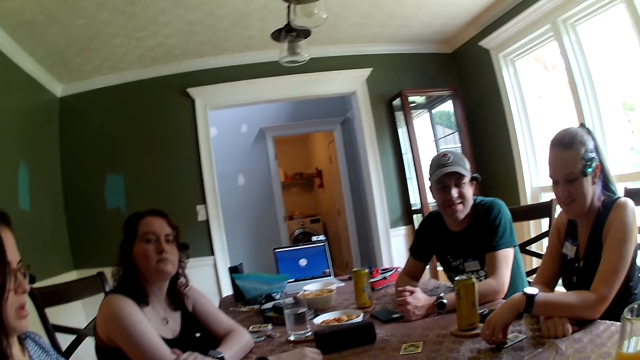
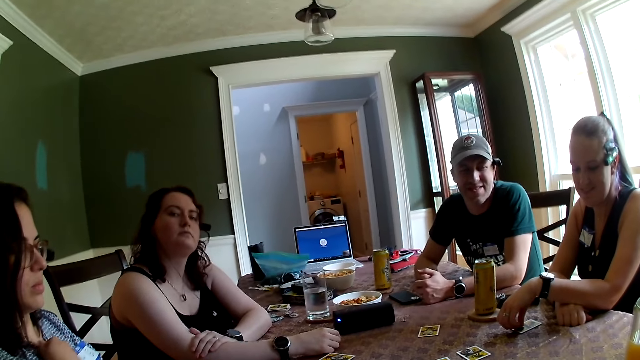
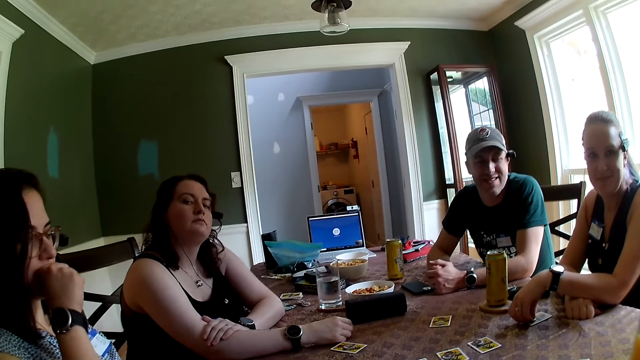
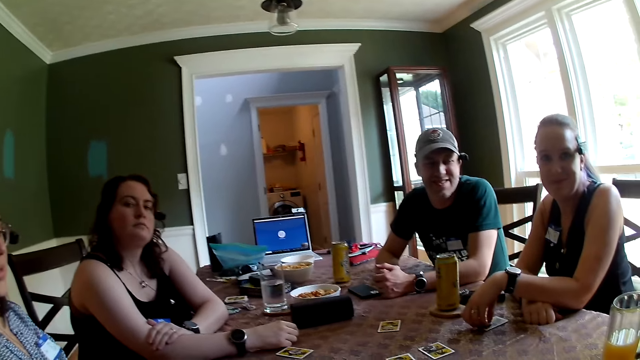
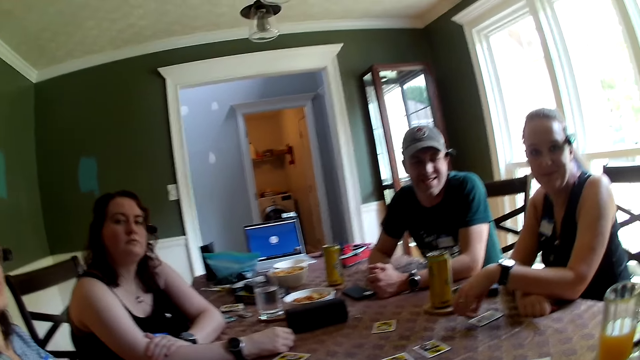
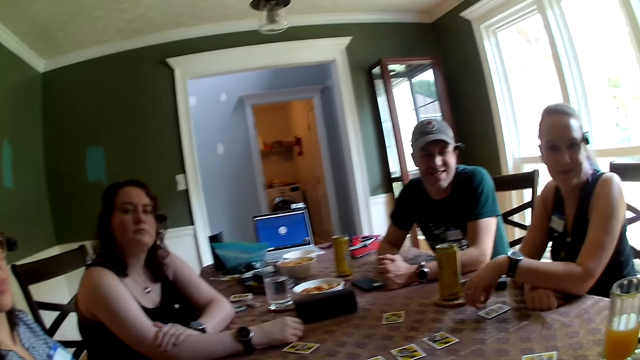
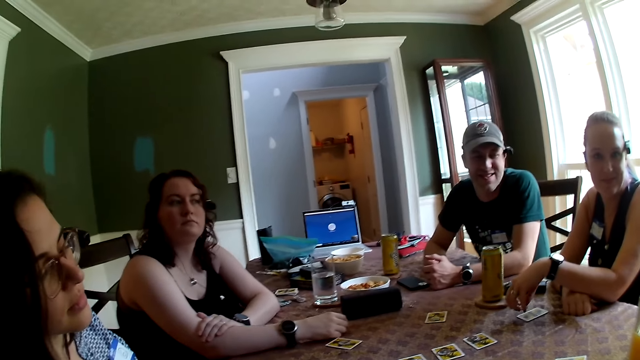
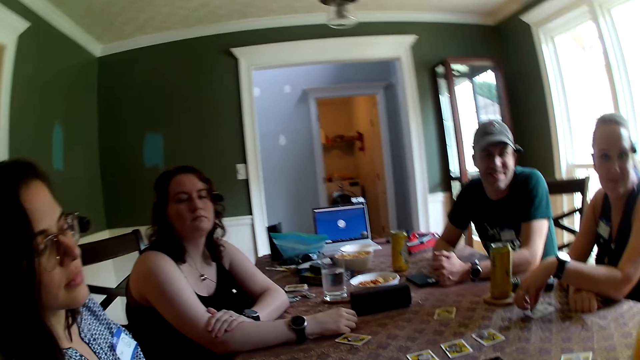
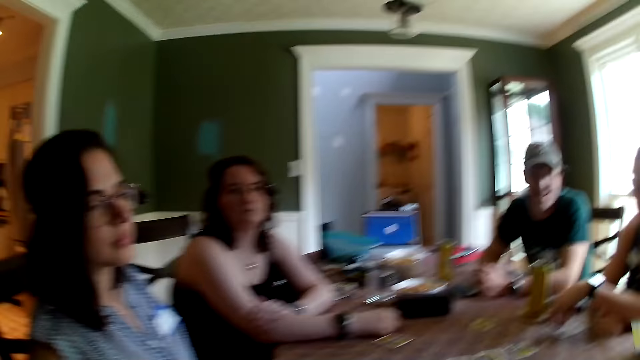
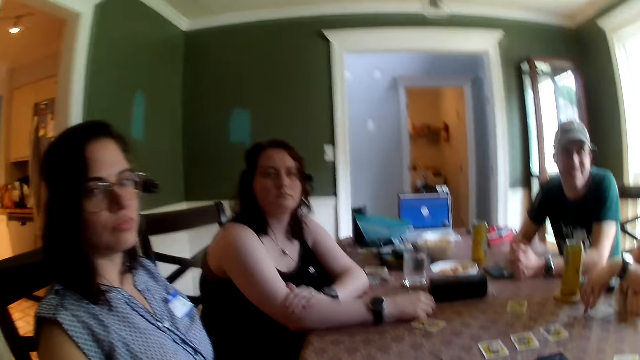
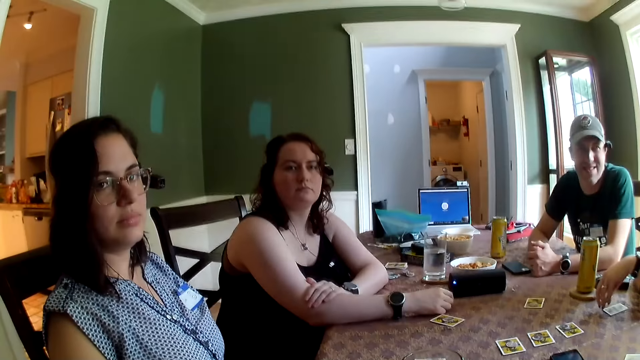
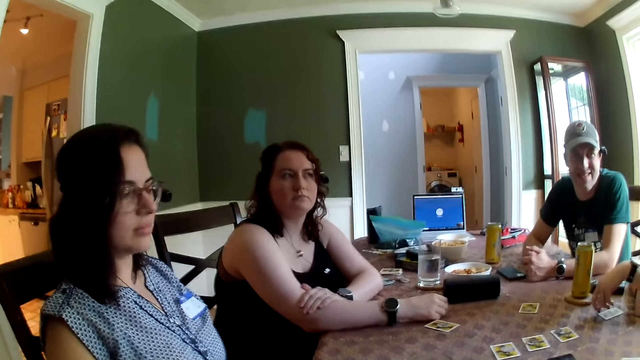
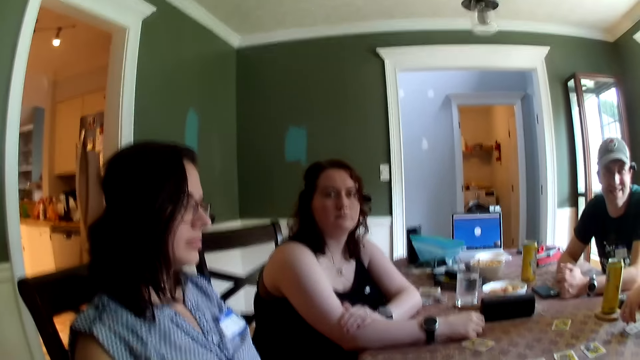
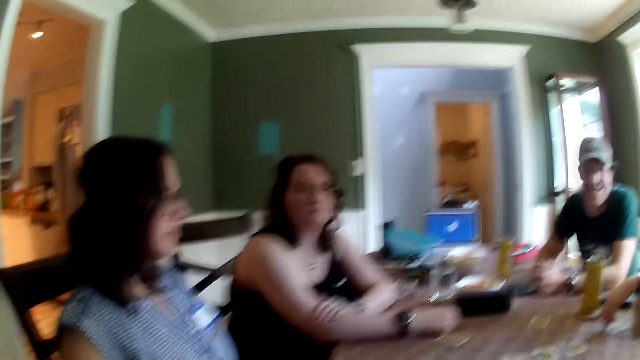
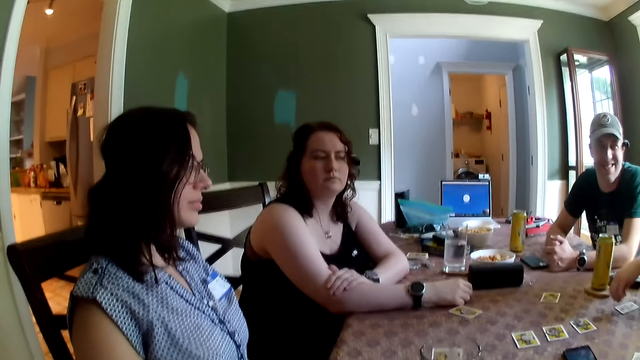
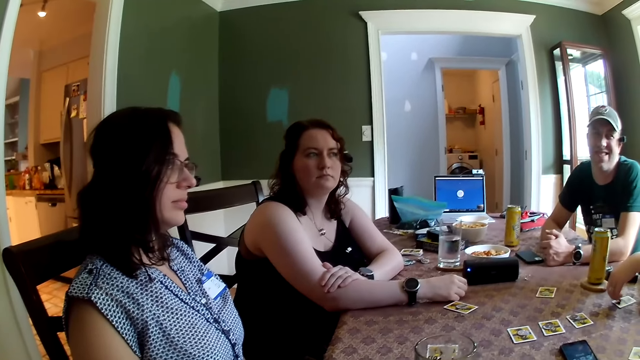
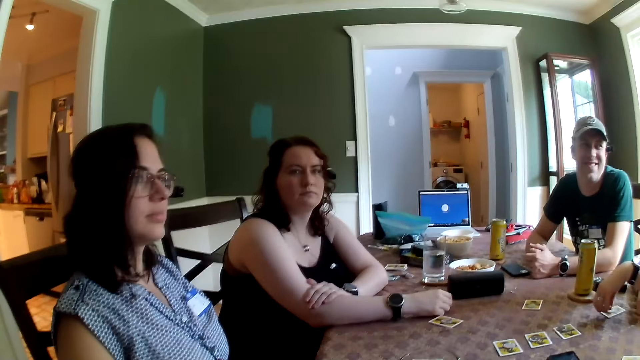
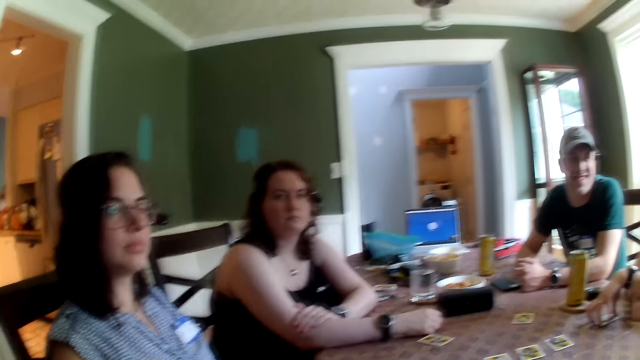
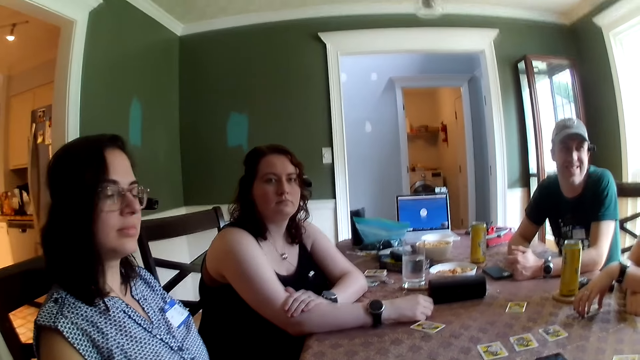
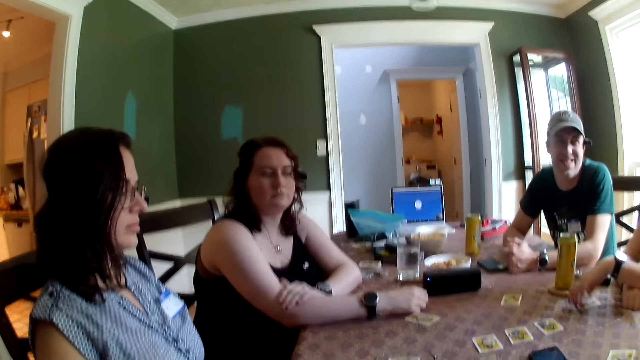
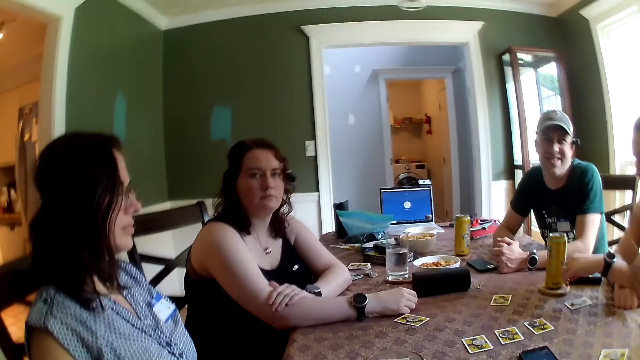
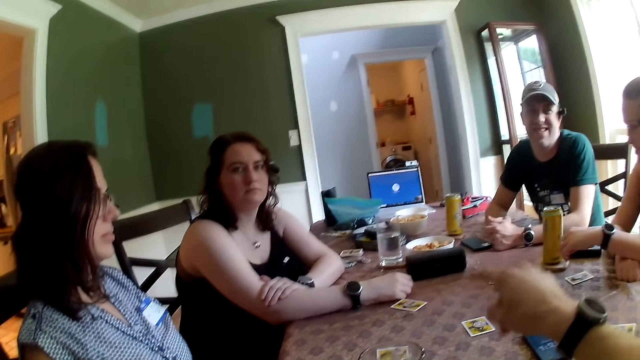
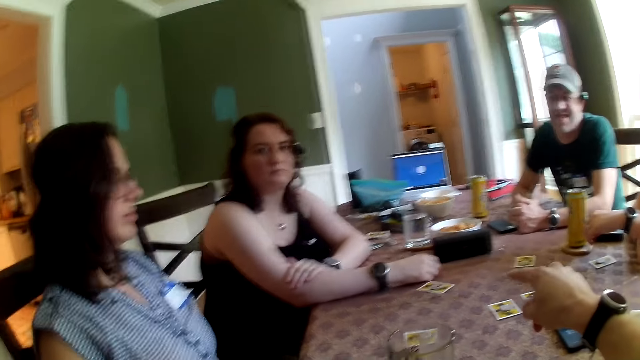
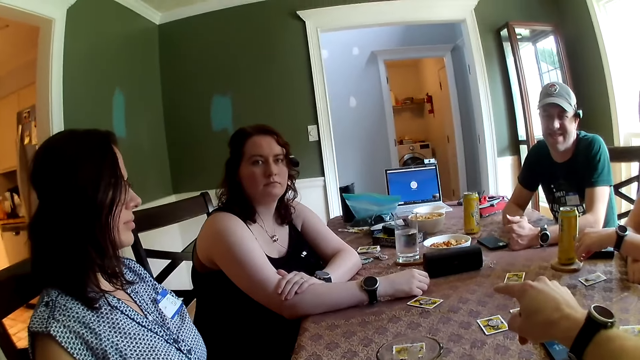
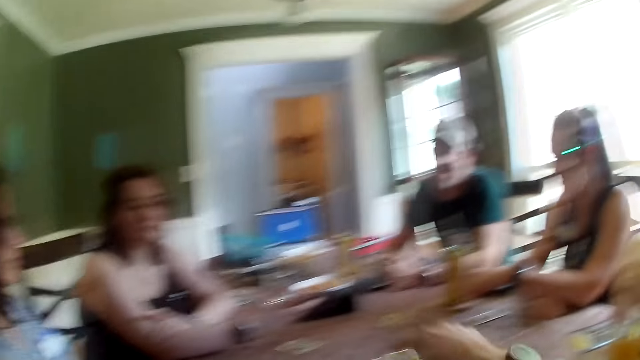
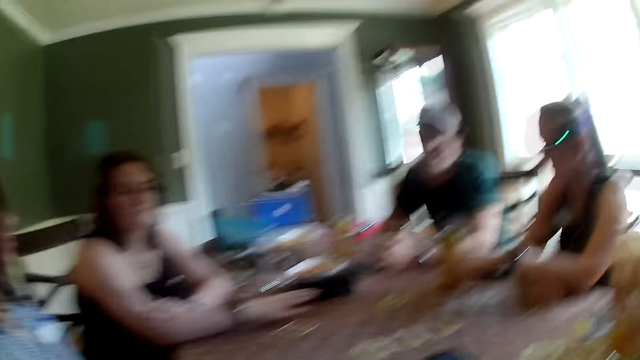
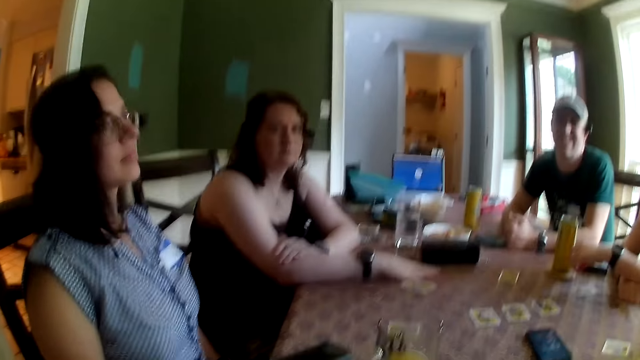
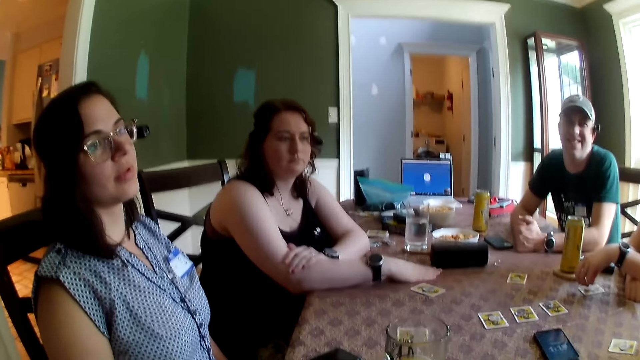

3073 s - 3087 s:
A woman places her right hand on the game card on the dining table. The camera wearer points at another woman.

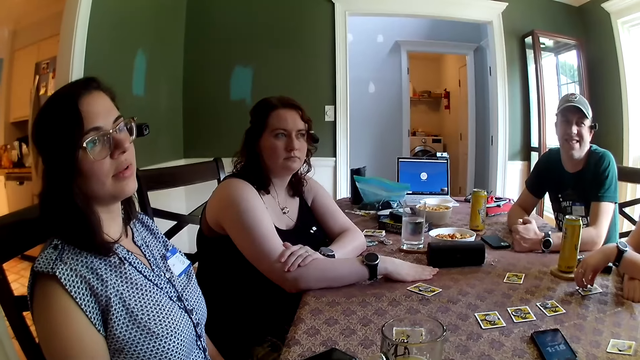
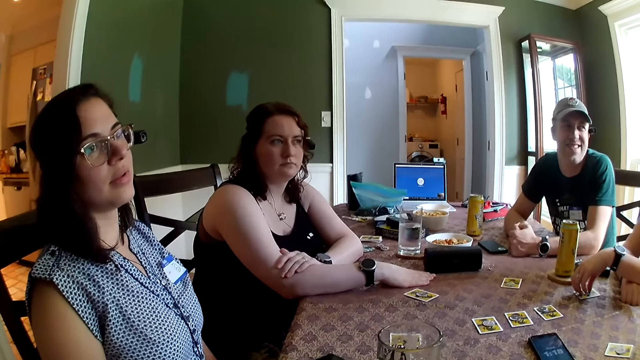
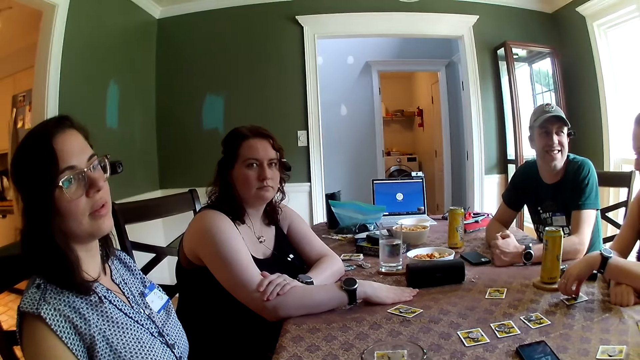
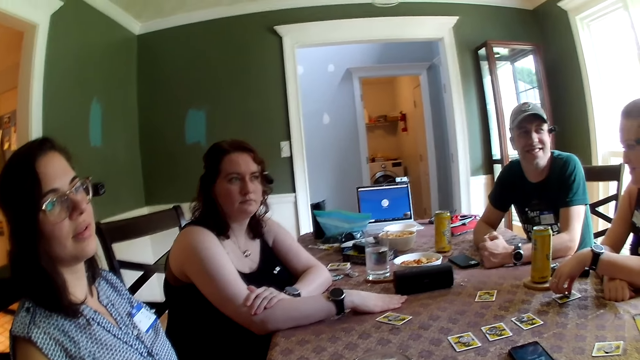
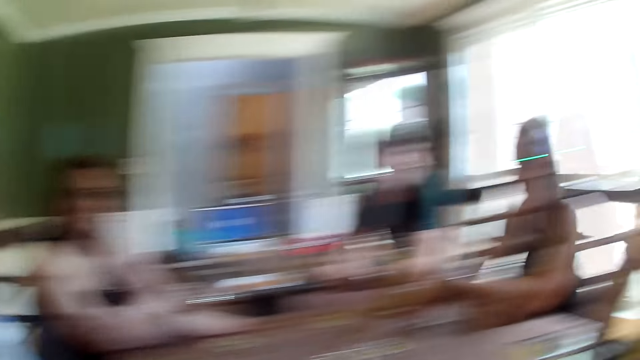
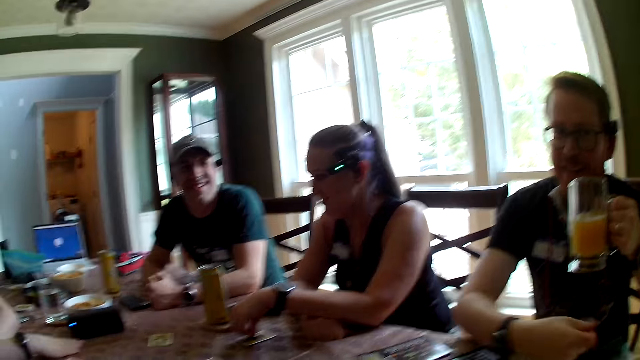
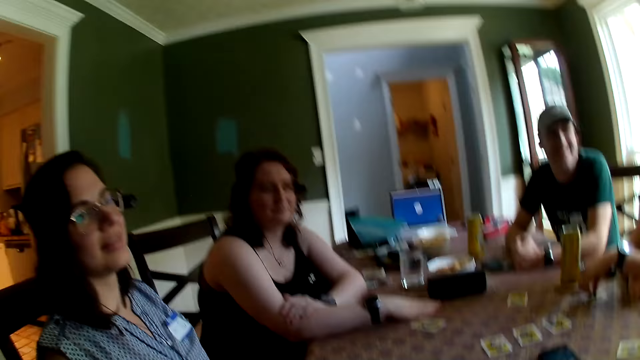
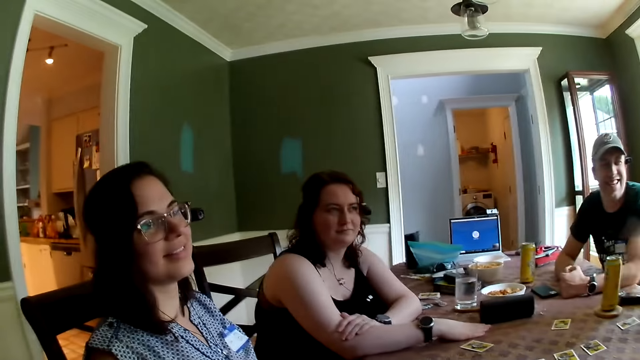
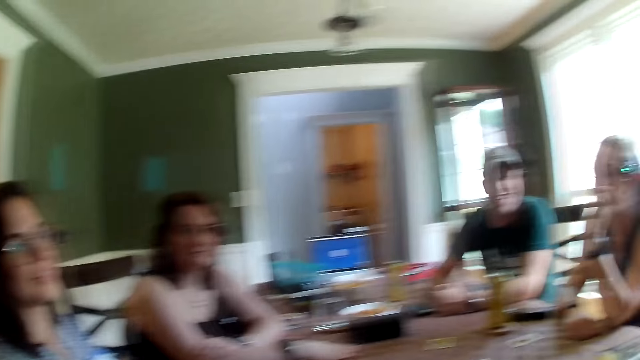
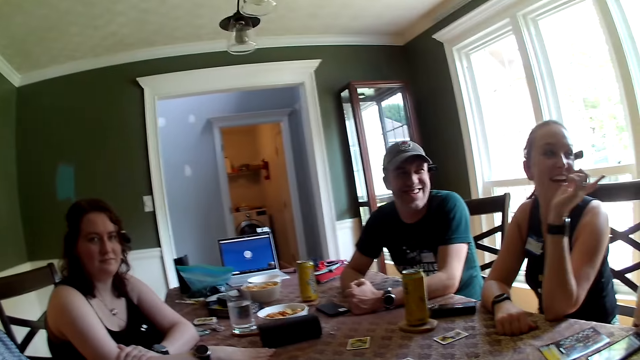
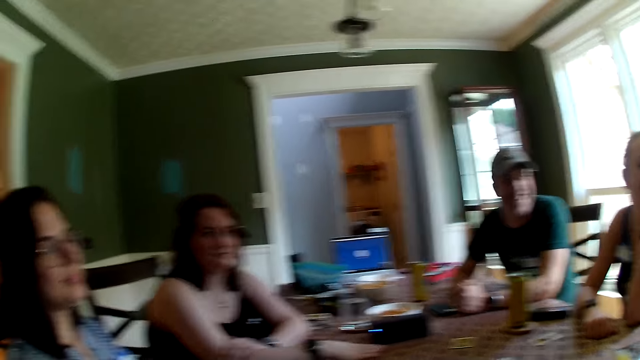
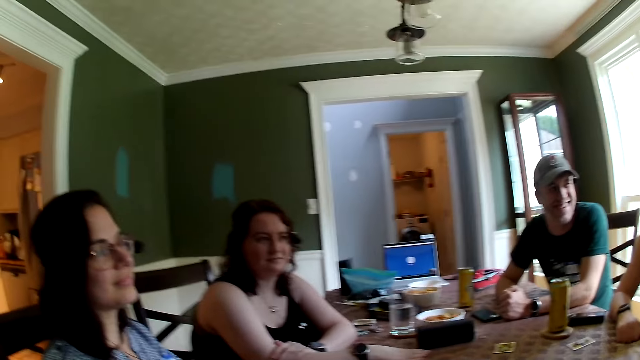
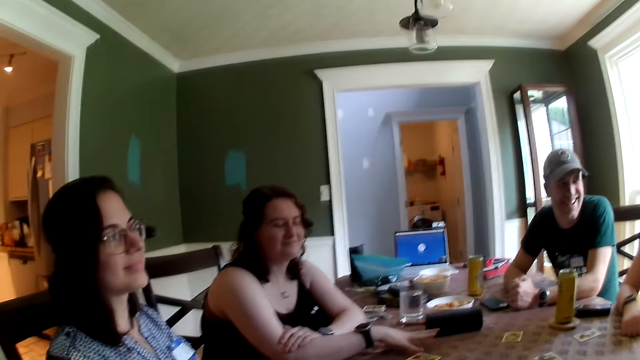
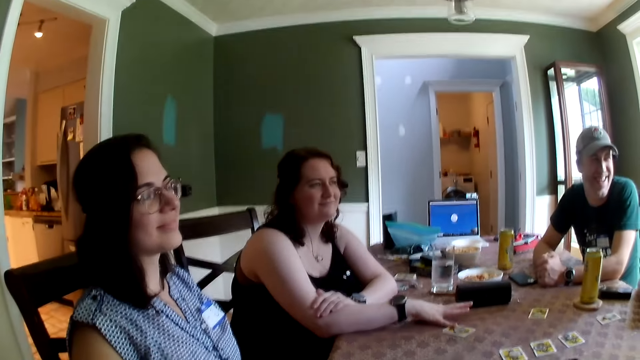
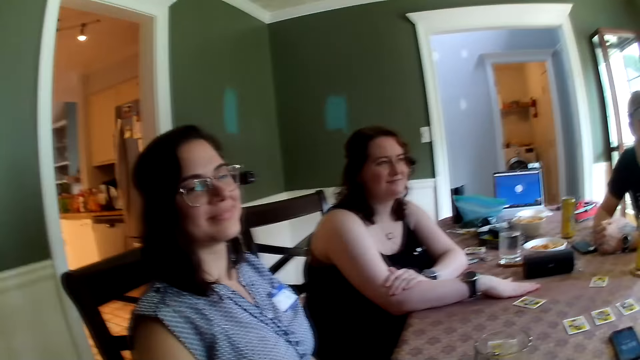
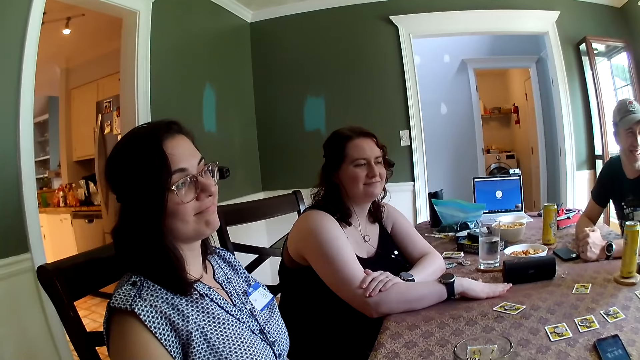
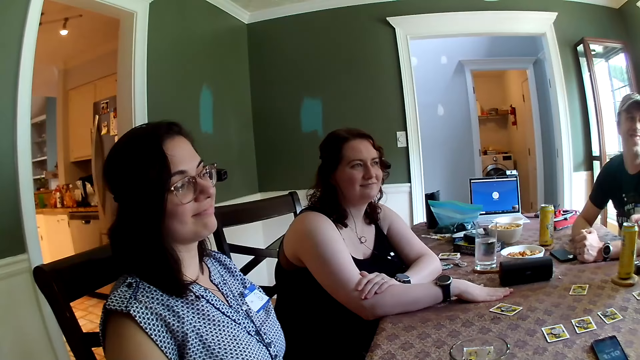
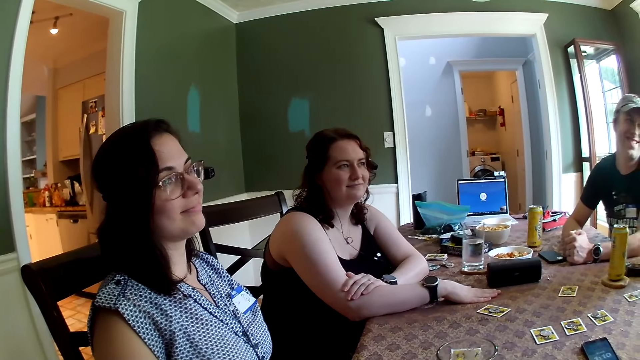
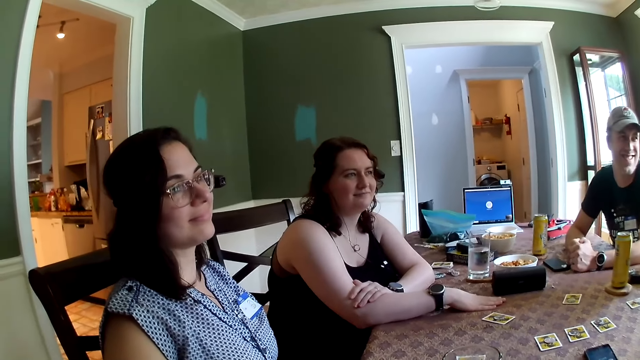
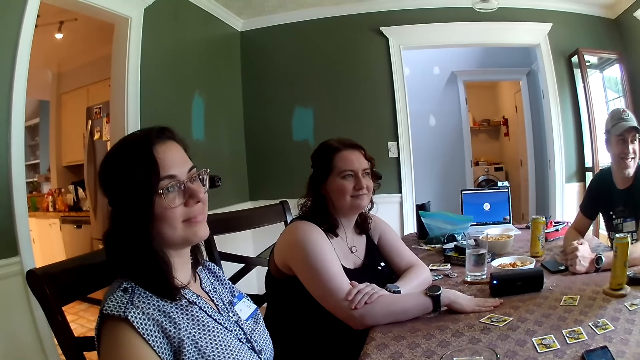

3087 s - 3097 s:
A man drinks from the glass cup in his left hand. A woman points at the man with her left hand.
